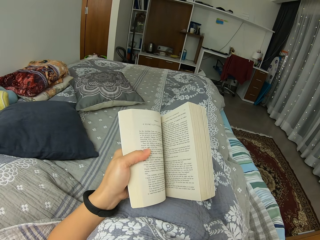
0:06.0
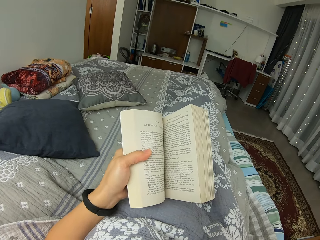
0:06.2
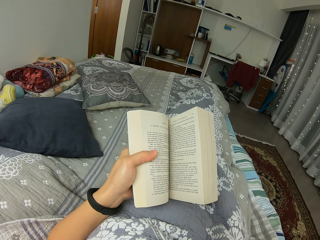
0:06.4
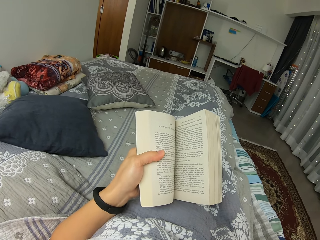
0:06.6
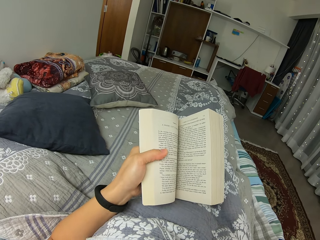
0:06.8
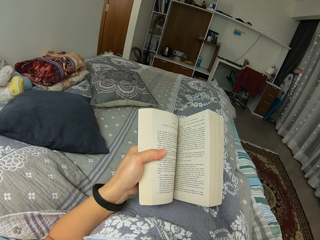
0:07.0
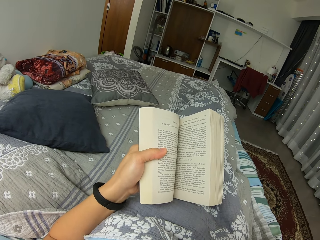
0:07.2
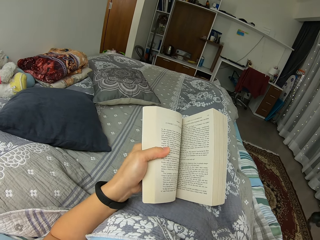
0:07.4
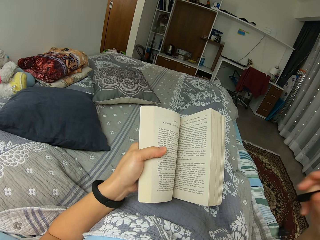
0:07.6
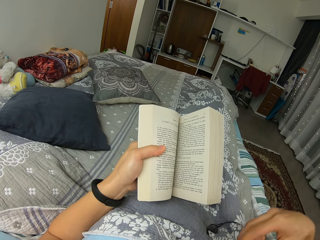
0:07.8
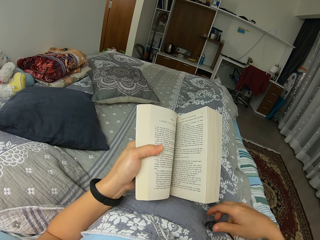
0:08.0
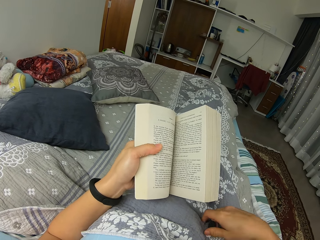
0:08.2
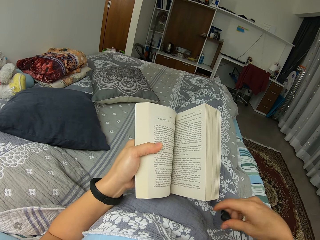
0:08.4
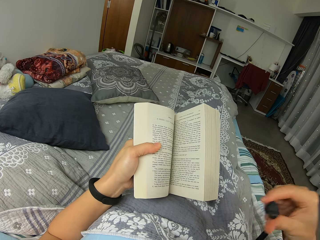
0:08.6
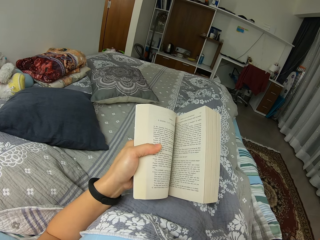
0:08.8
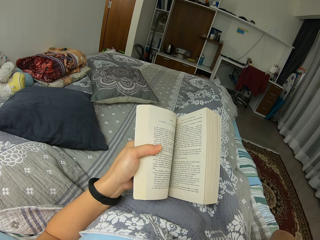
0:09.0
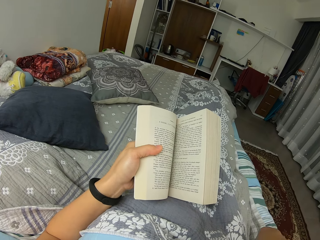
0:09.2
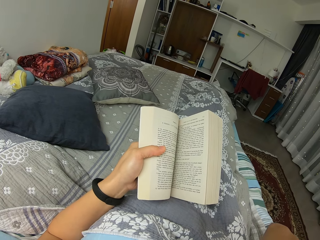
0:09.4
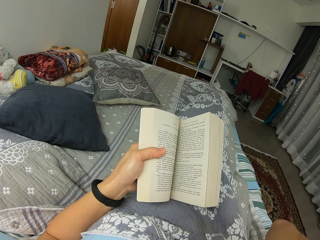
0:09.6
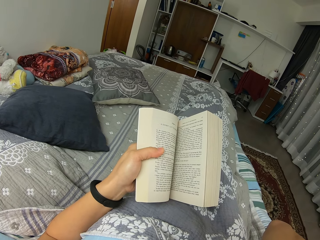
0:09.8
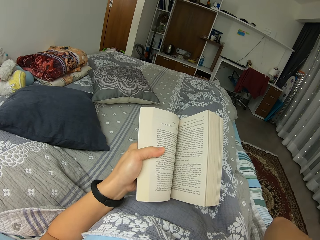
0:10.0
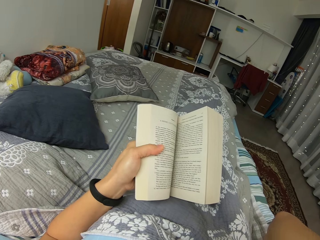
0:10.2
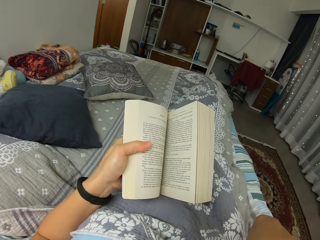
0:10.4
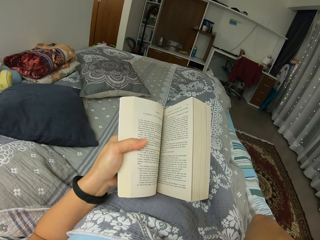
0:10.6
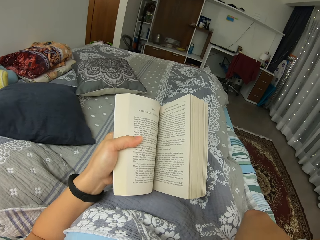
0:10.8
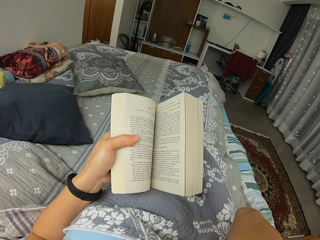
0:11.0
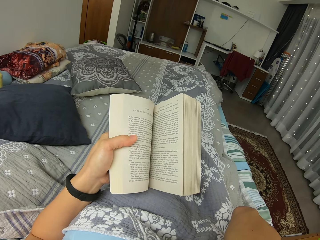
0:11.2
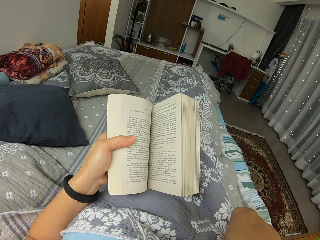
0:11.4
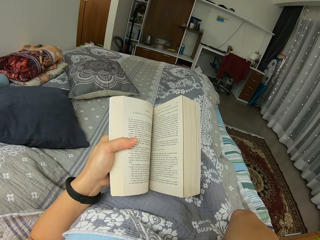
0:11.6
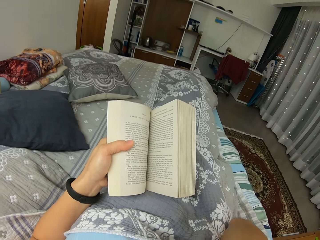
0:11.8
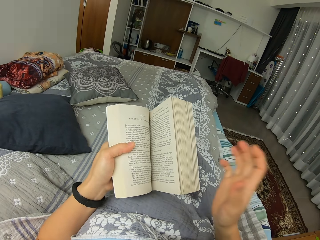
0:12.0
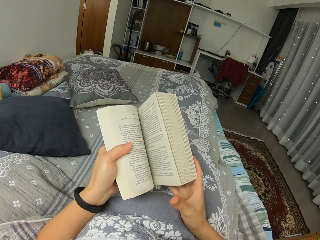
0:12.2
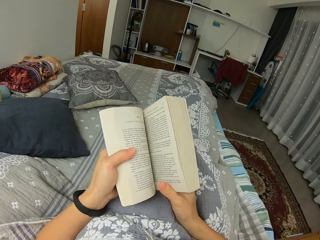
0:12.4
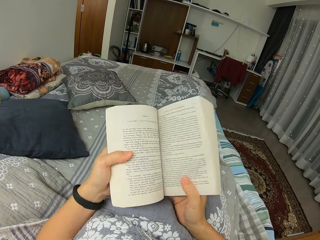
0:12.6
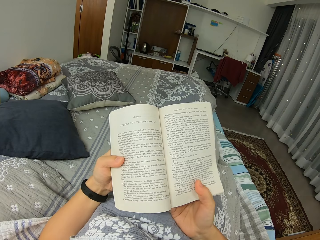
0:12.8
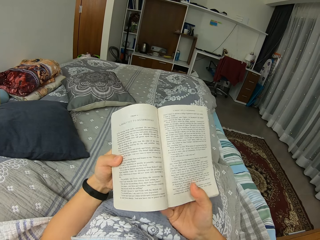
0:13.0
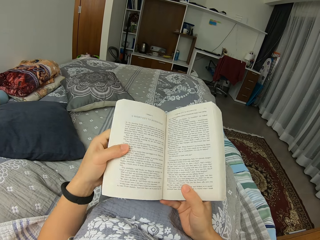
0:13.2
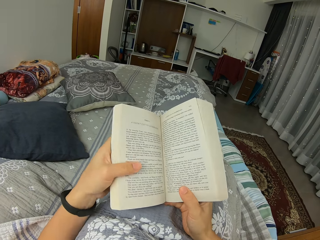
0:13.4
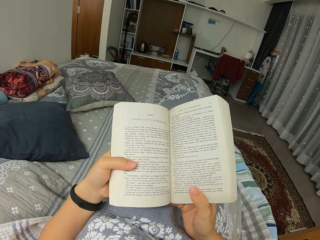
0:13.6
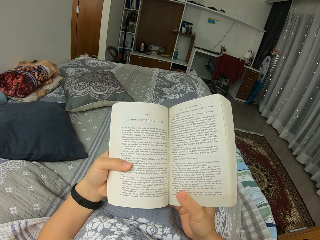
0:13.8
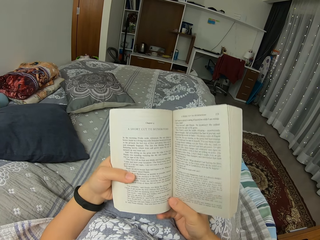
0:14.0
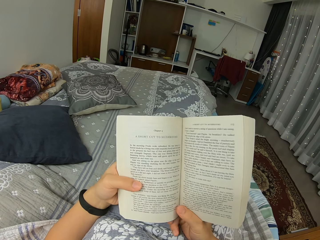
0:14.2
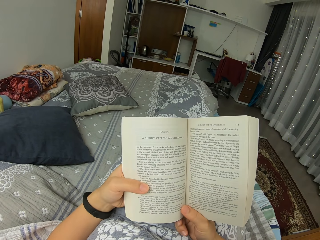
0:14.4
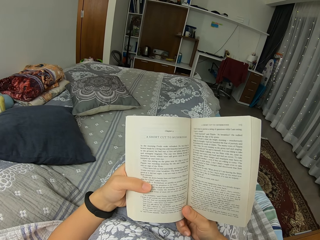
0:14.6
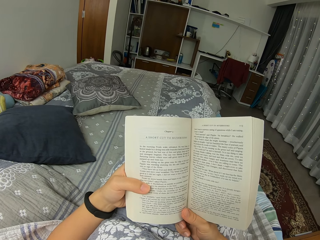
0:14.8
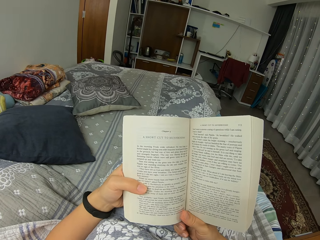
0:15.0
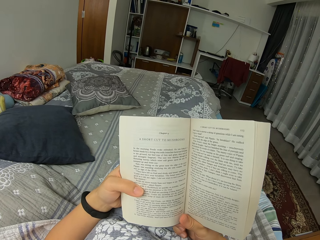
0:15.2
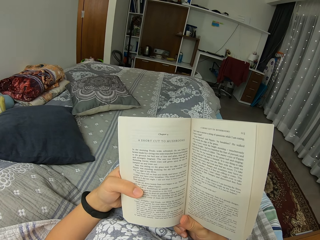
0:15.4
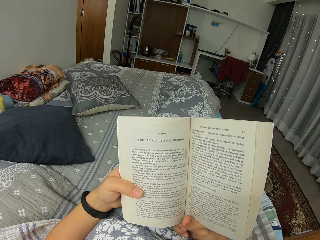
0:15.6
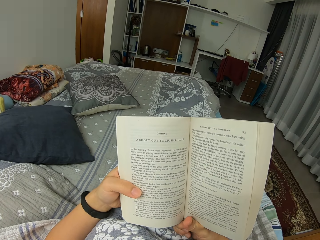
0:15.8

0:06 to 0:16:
The camera wearer drops the earphones on the bed. They pick up the earphones. They put an earphone in the ear. They hold the book. They open the book. They read the book.

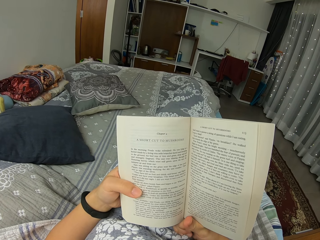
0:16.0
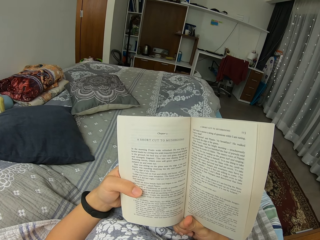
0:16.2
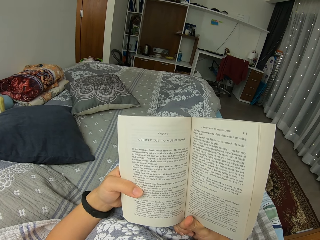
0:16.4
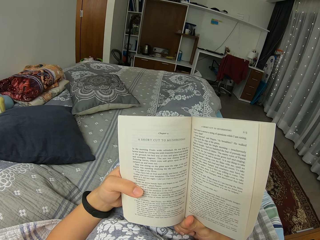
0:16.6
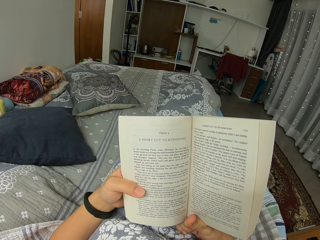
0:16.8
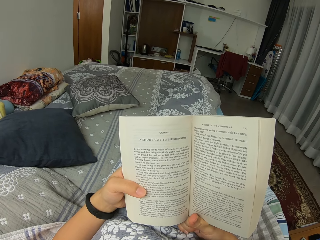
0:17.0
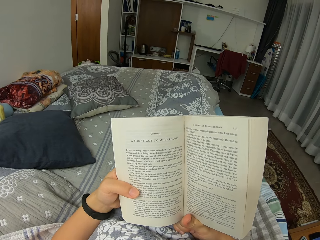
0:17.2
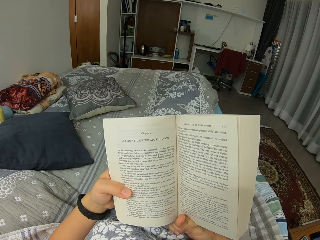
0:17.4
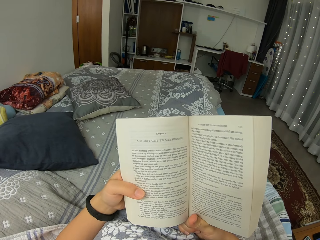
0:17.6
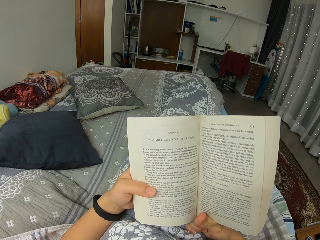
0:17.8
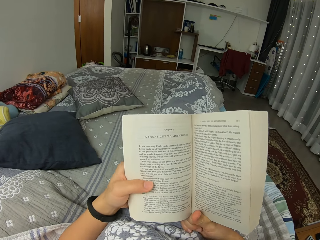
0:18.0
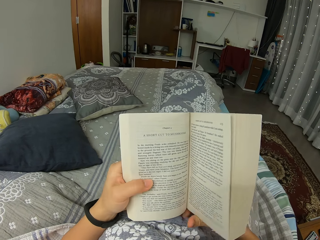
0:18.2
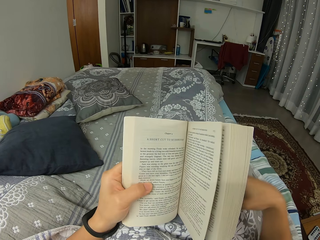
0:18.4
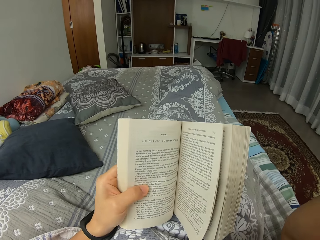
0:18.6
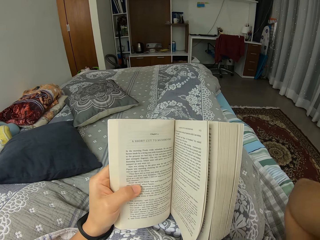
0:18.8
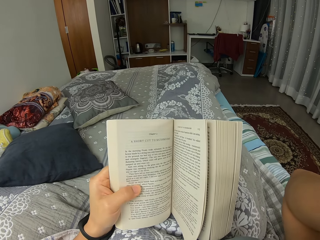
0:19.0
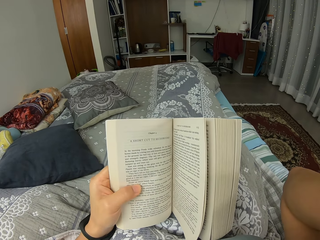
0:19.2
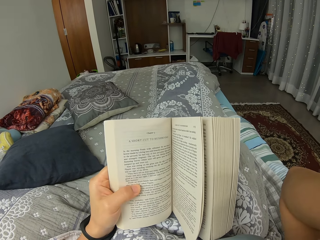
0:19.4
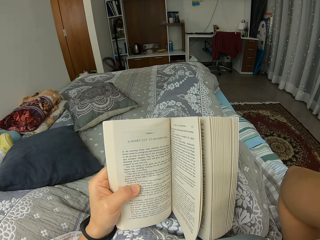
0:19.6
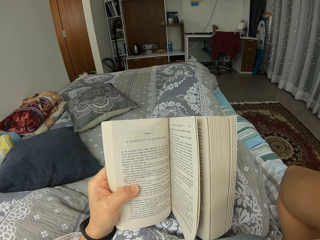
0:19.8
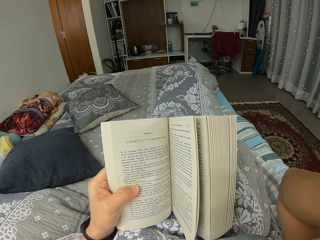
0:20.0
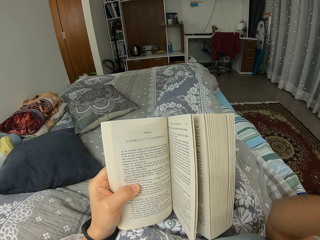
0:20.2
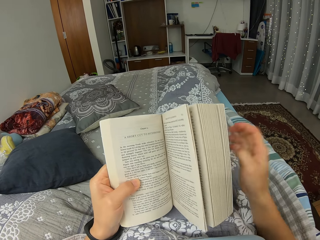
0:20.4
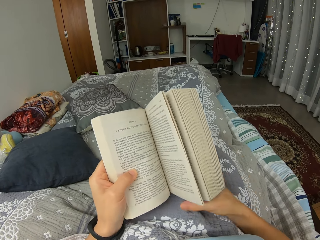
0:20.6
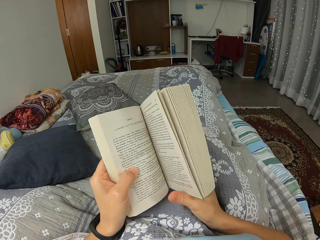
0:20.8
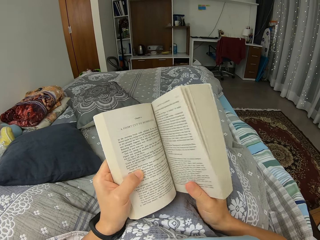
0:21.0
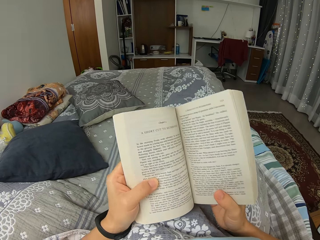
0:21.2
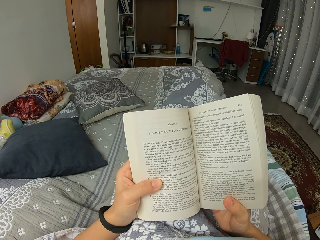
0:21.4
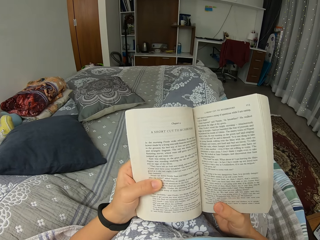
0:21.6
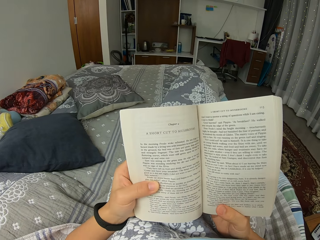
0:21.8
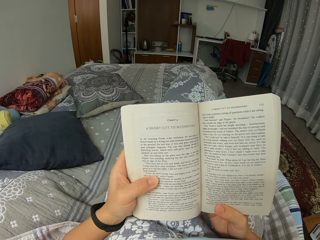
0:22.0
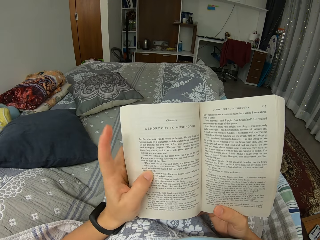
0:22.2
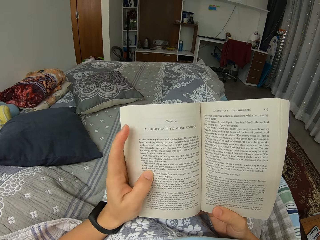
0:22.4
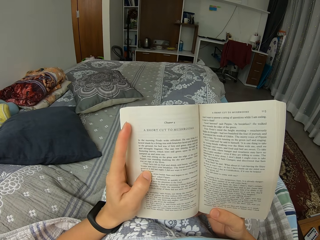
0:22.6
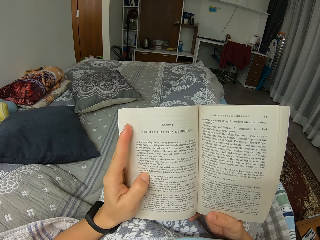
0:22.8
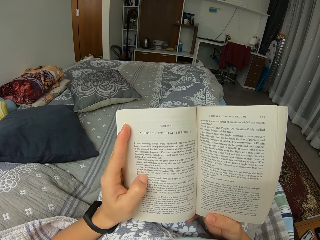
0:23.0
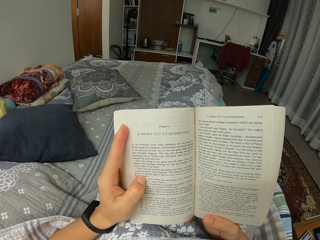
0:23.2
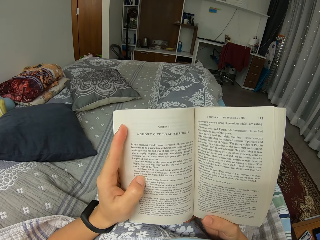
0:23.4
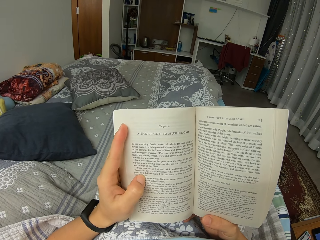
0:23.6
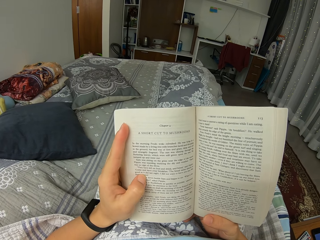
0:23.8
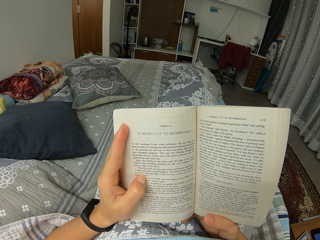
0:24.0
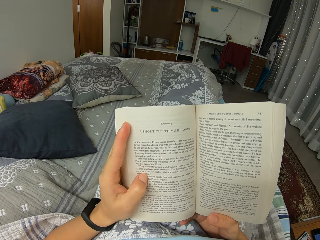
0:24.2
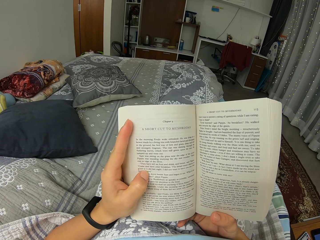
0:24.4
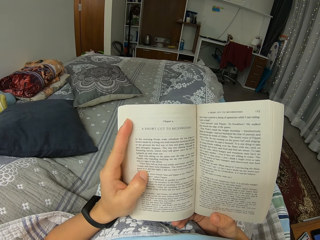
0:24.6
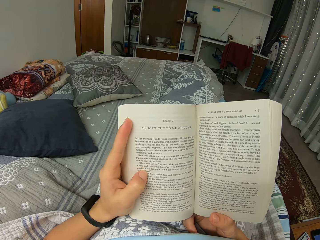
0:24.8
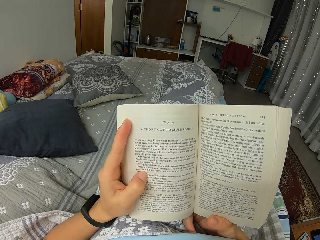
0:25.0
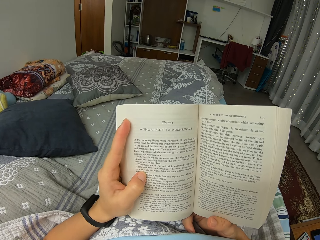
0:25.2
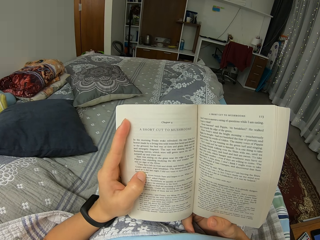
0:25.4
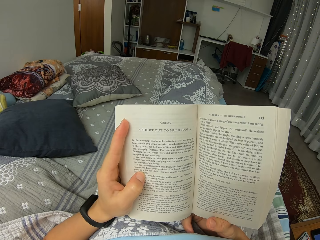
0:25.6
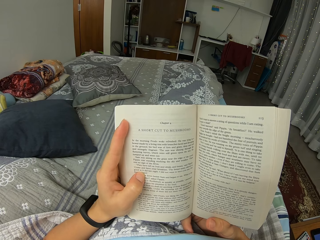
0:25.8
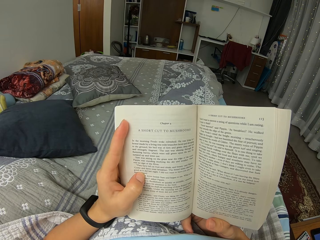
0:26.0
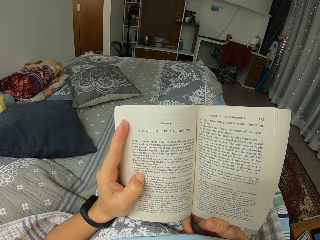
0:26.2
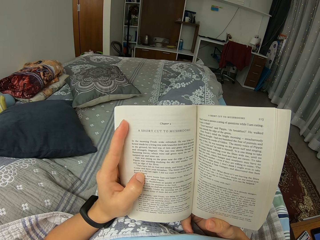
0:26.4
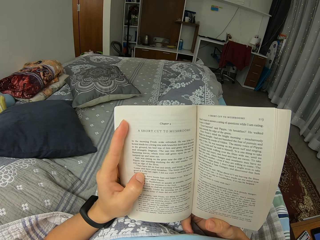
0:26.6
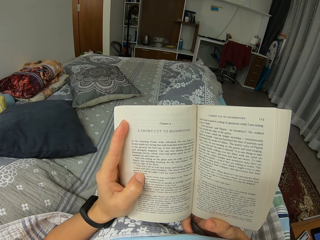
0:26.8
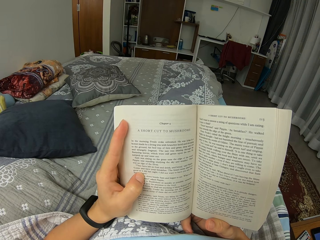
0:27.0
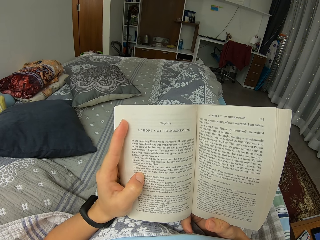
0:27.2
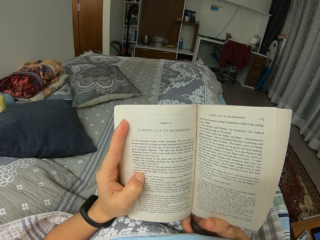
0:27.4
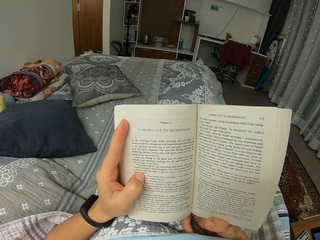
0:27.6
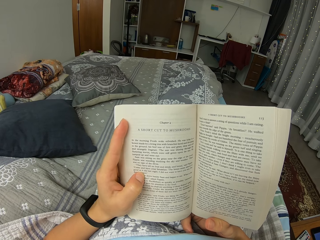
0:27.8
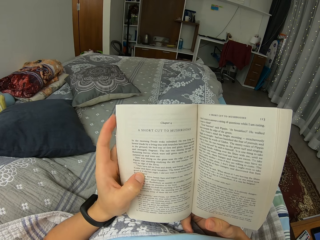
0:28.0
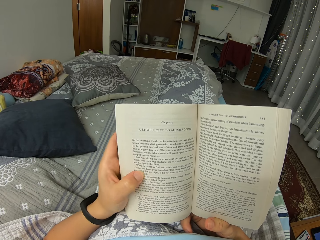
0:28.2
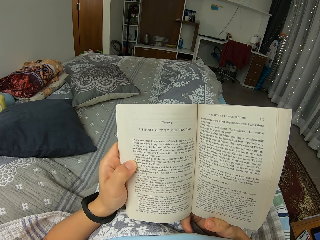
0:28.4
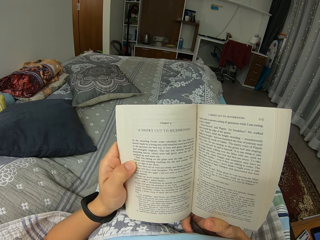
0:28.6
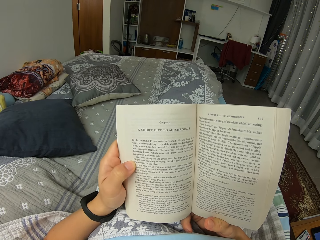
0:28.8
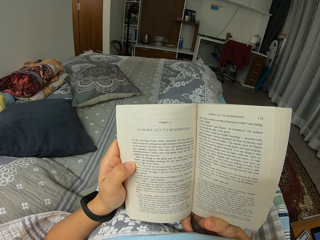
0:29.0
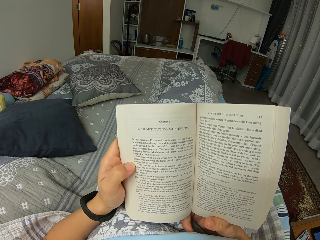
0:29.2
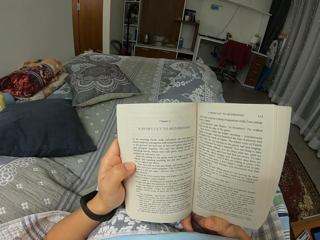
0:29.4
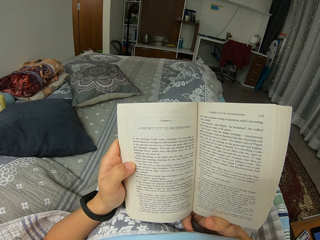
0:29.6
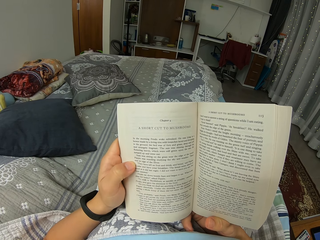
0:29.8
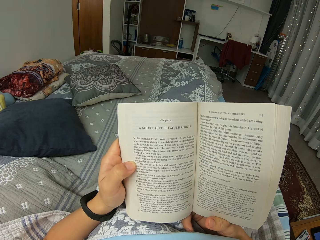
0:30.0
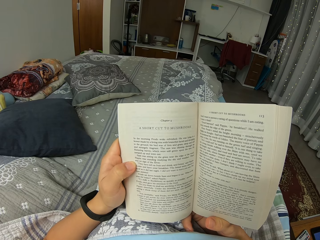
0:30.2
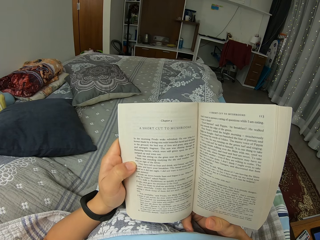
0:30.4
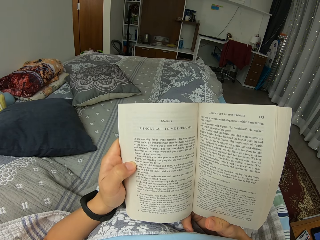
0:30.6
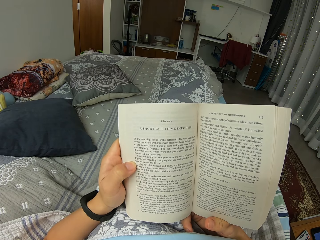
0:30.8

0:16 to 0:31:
The camera wearer lifts the right hand. They lower the arm. They hold the book. They read the book. They move the arm.
